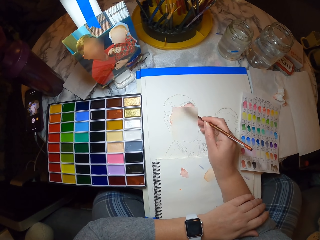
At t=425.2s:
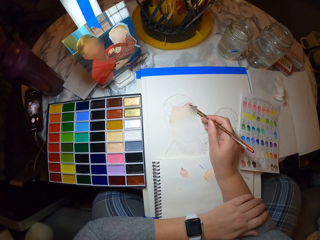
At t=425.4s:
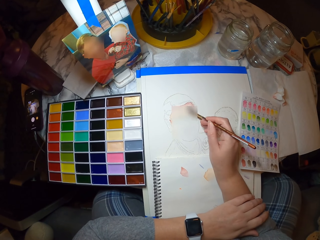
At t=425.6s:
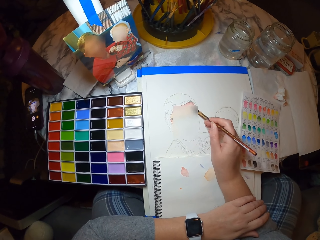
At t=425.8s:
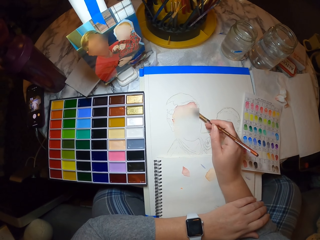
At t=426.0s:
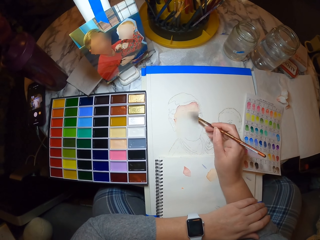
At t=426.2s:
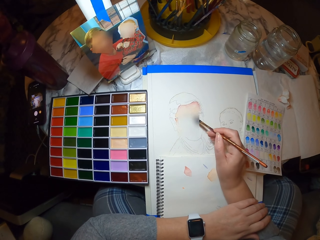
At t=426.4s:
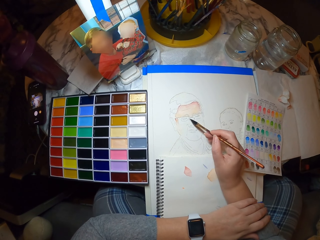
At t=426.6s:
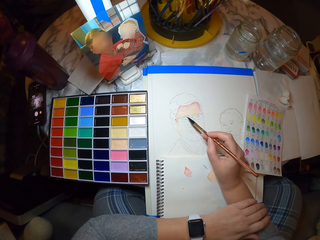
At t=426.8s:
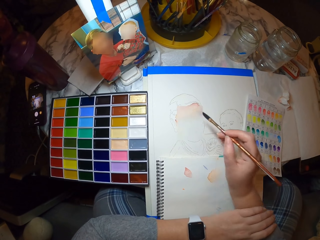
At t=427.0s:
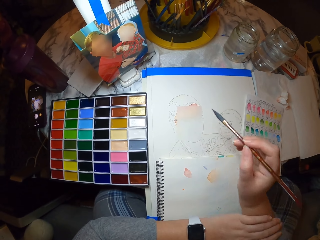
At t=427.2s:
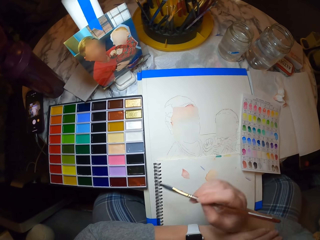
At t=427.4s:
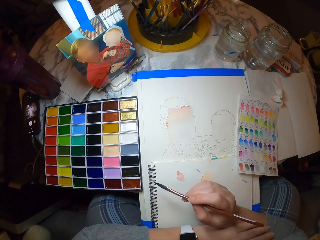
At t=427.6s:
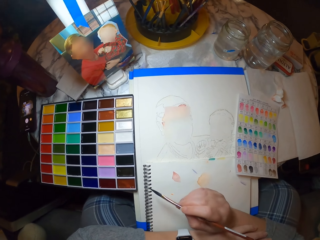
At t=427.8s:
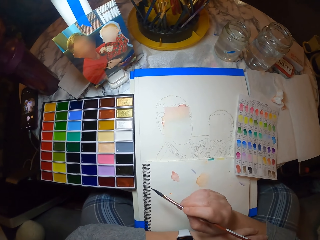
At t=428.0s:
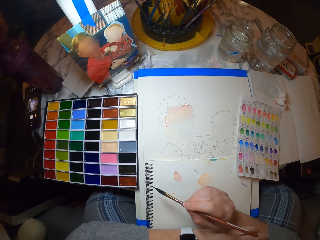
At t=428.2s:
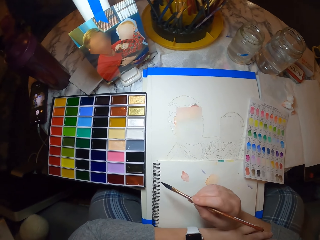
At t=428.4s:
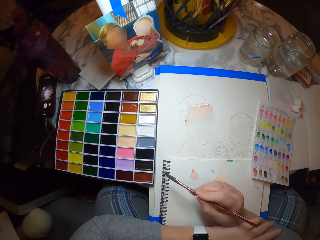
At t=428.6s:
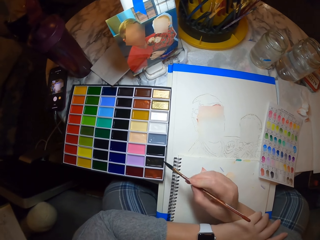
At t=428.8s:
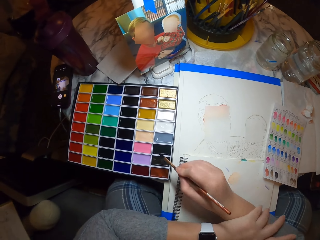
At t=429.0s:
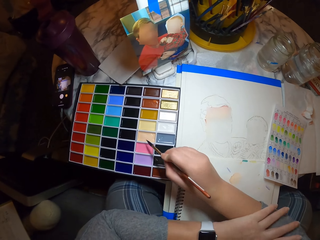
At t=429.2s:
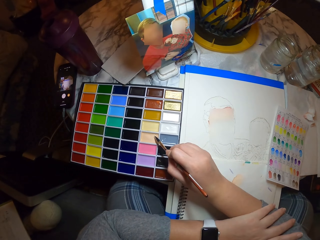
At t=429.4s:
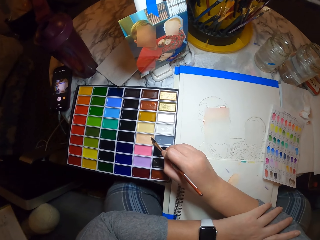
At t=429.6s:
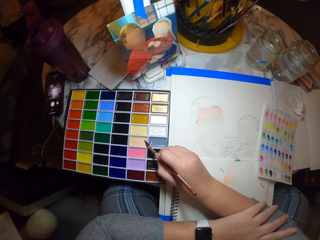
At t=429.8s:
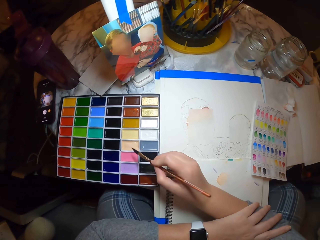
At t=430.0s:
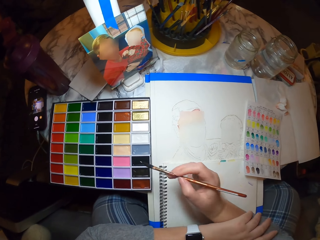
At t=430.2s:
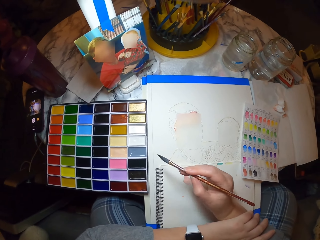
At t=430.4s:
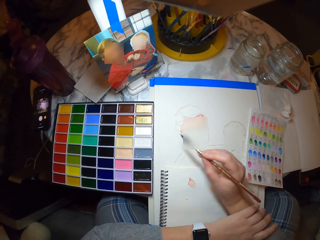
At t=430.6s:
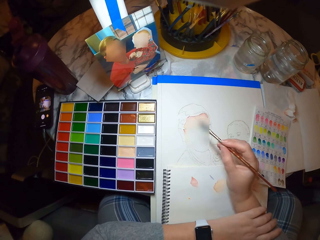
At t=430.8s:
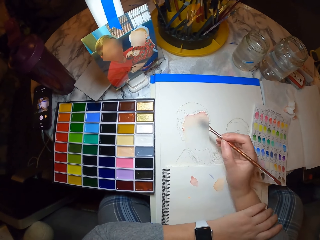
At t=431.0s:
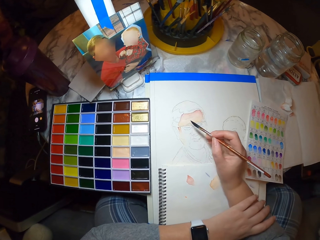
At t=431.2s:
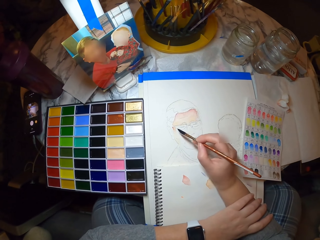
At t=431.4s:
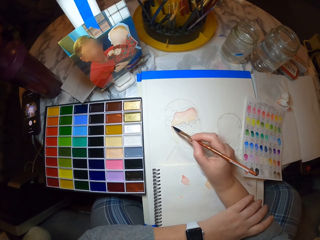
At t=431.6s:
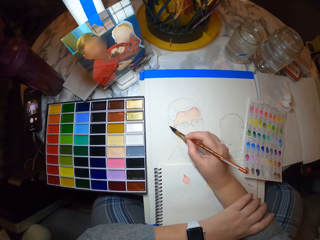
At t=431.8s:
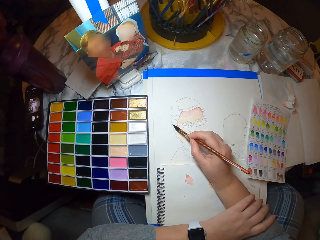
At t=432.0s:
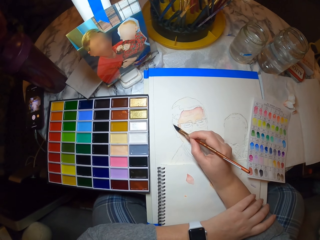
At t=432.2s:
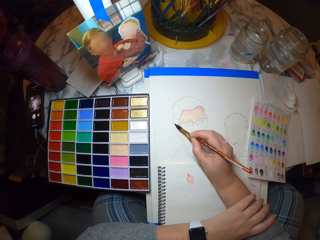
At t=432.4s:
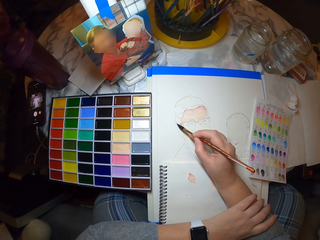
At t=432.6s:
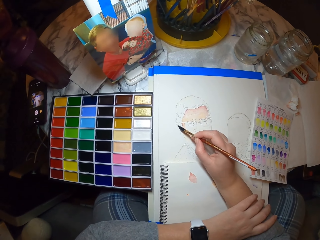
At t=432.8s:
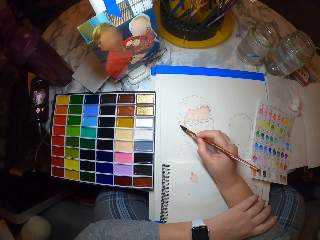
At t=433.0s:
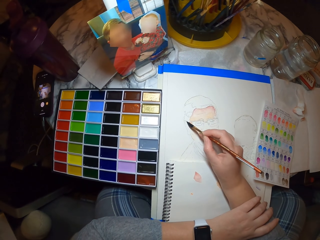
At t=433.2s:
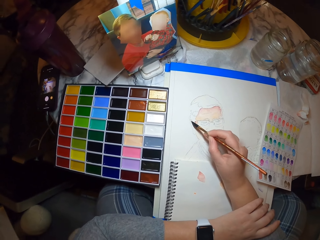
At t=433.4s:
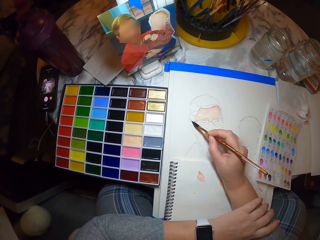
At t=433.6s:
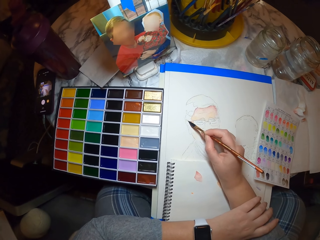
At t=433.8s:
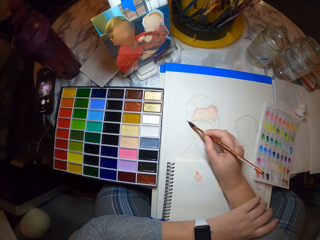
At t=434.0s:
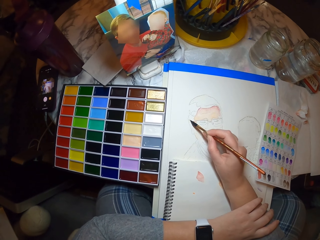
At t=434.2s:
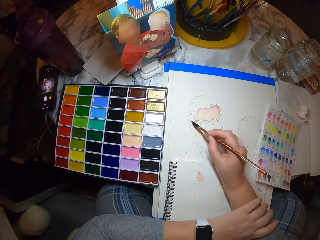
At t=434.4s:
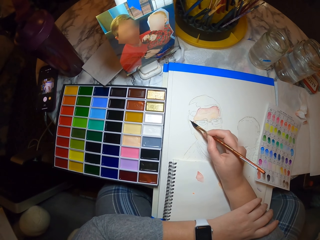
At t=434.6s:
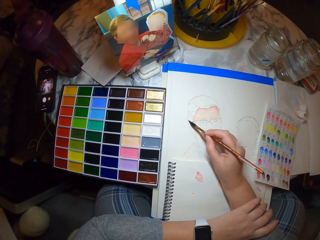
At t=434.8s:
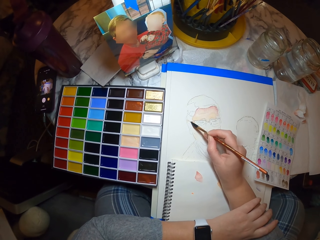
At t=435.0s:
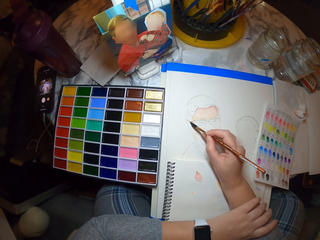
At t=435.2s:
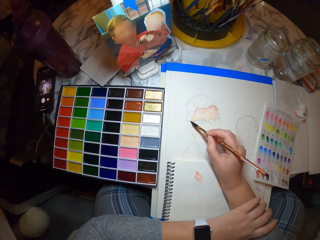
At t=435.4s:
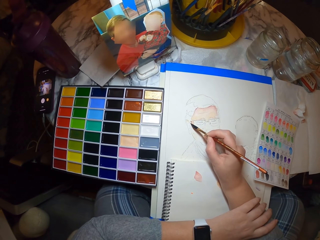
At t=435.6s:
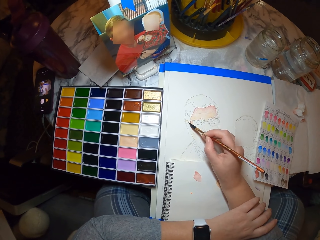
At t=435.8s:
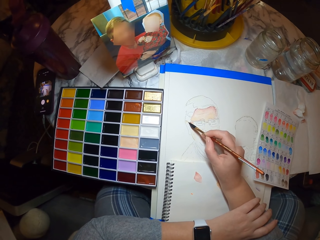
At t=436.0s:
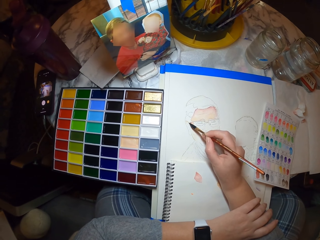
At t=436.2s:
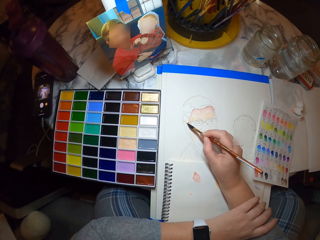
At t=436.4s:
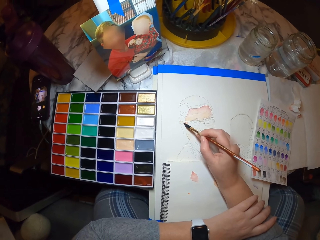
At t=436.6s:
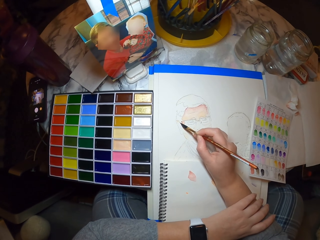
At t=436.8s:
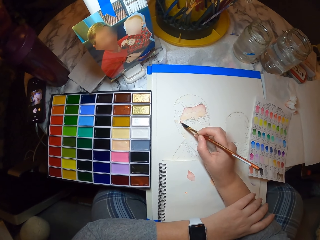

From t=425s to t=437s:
The camera wearer holds an art brush and gazes at the art. They dip the art brush in paint. They color the drawing with the art brush.

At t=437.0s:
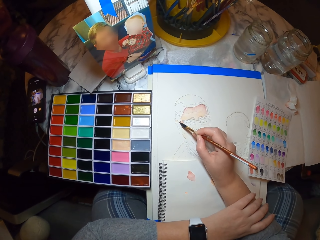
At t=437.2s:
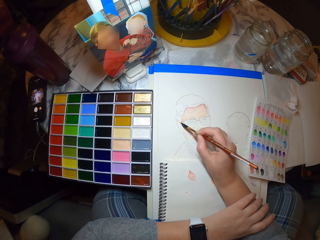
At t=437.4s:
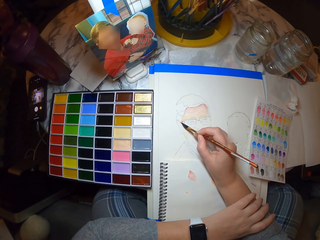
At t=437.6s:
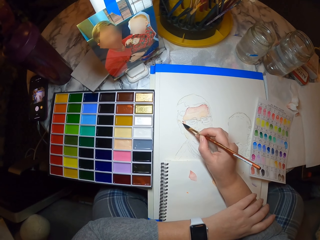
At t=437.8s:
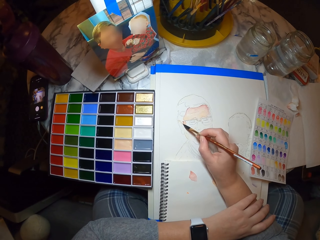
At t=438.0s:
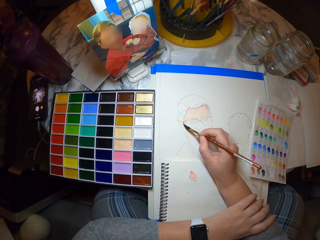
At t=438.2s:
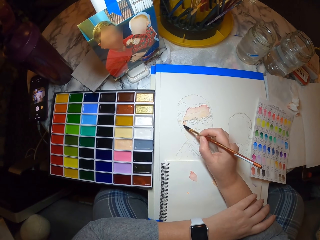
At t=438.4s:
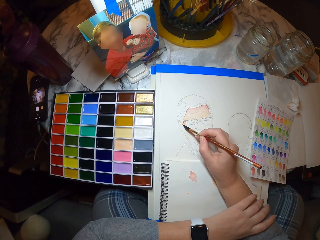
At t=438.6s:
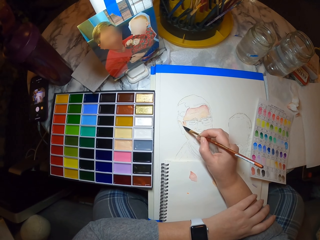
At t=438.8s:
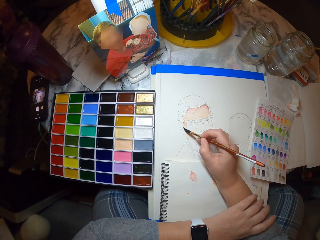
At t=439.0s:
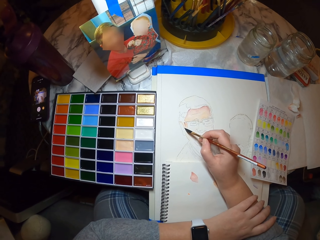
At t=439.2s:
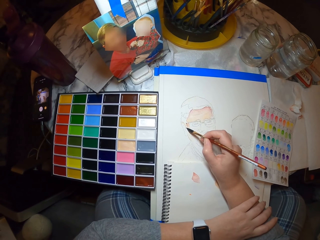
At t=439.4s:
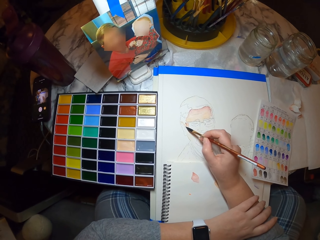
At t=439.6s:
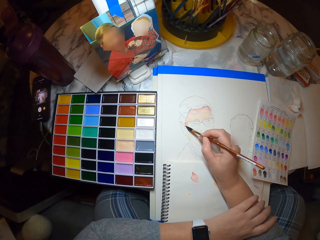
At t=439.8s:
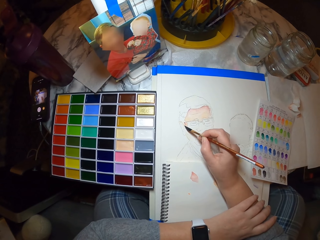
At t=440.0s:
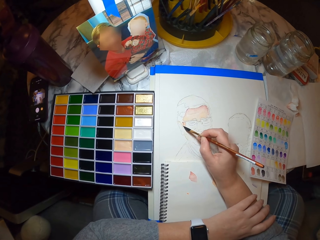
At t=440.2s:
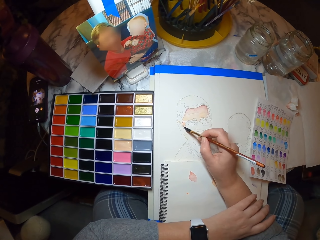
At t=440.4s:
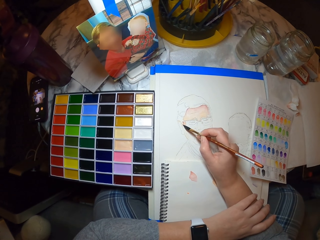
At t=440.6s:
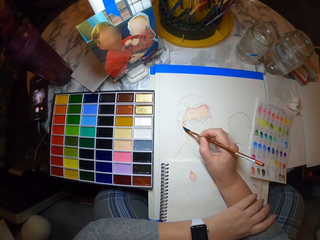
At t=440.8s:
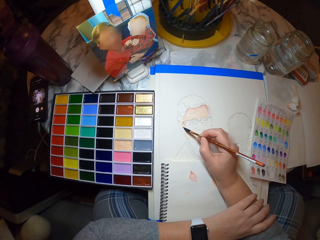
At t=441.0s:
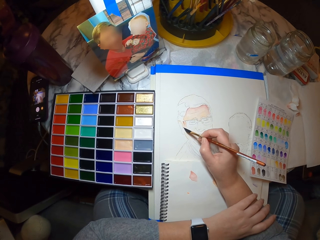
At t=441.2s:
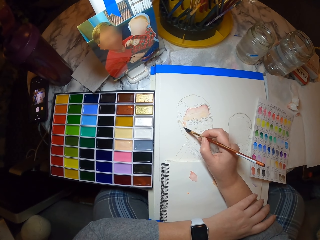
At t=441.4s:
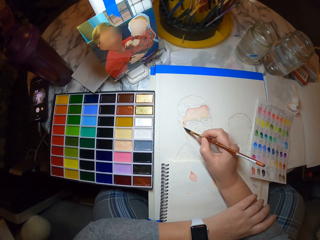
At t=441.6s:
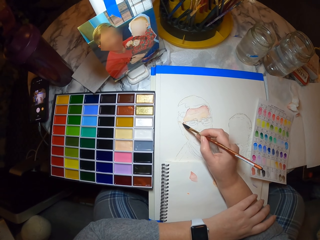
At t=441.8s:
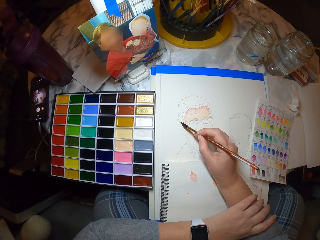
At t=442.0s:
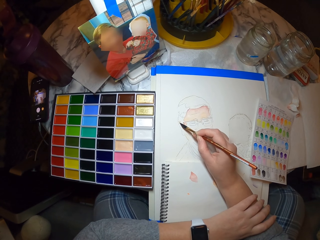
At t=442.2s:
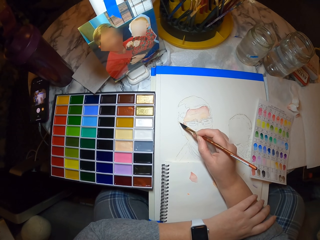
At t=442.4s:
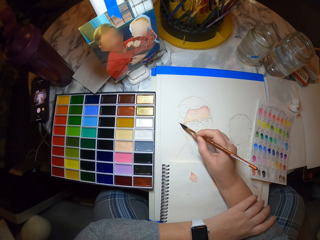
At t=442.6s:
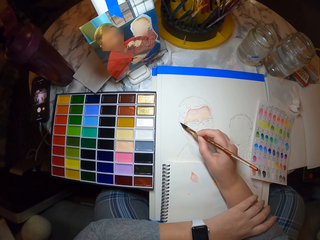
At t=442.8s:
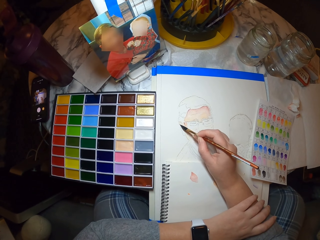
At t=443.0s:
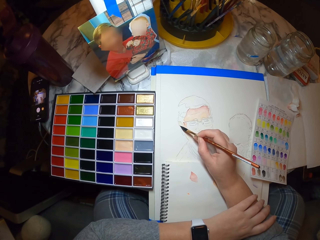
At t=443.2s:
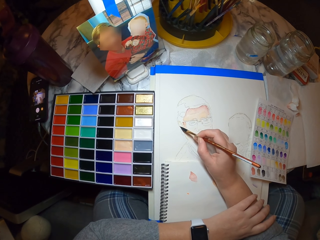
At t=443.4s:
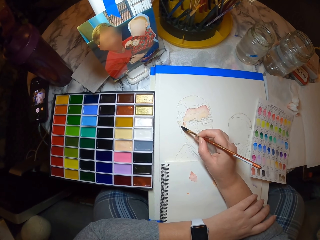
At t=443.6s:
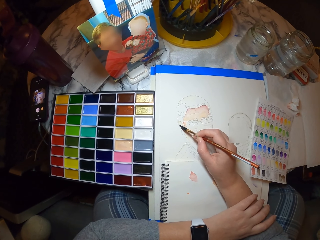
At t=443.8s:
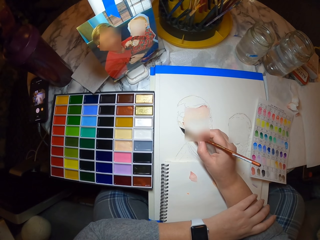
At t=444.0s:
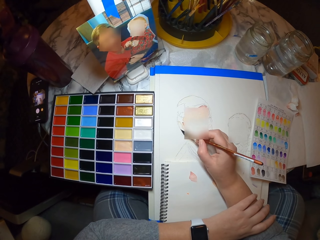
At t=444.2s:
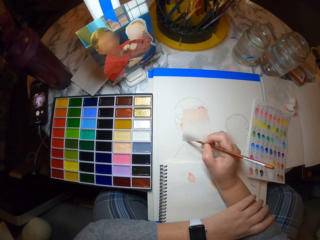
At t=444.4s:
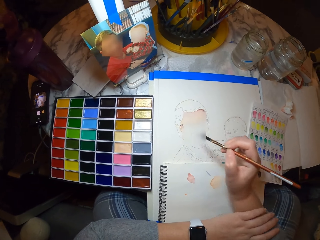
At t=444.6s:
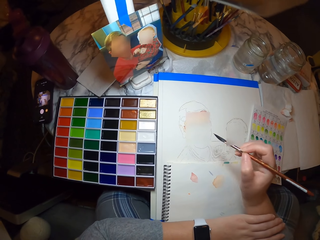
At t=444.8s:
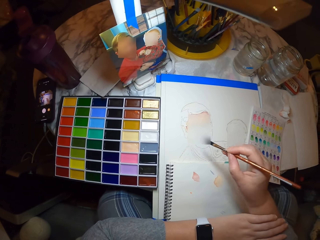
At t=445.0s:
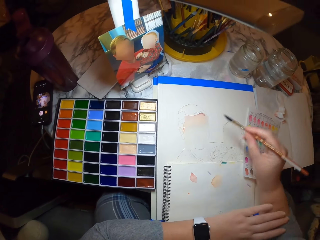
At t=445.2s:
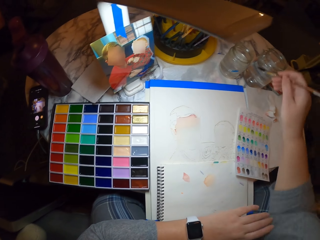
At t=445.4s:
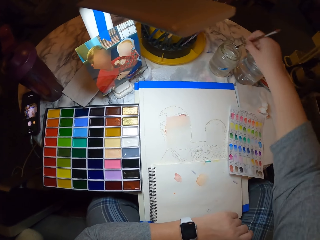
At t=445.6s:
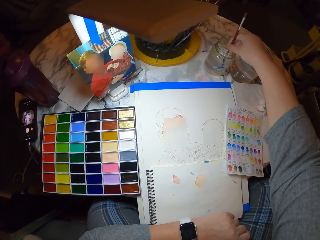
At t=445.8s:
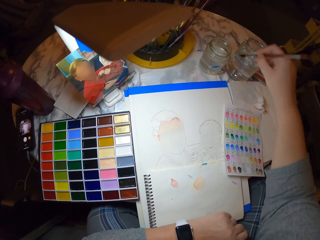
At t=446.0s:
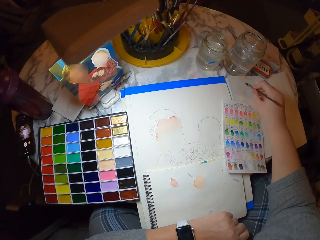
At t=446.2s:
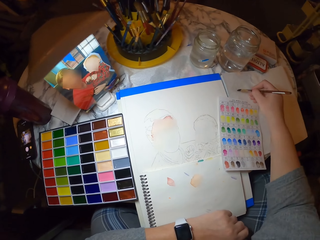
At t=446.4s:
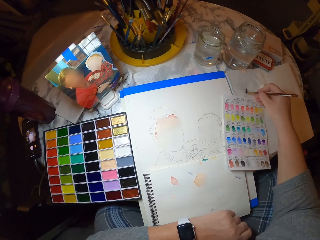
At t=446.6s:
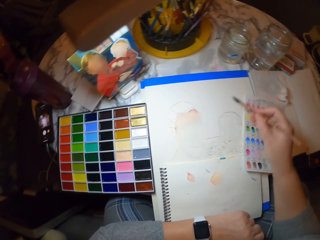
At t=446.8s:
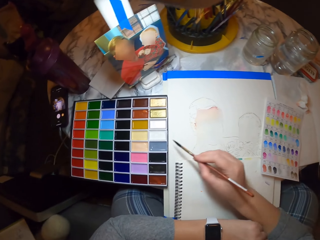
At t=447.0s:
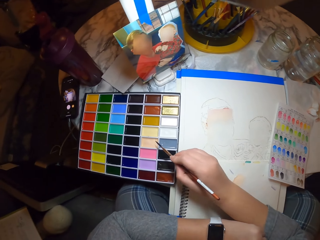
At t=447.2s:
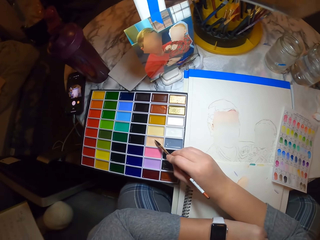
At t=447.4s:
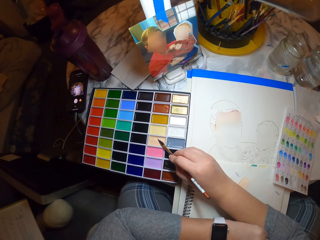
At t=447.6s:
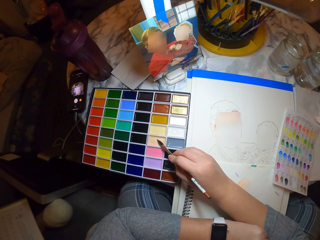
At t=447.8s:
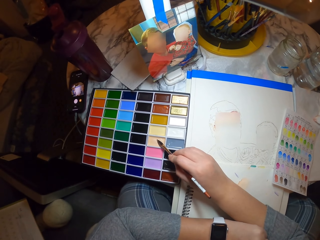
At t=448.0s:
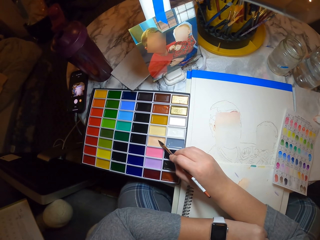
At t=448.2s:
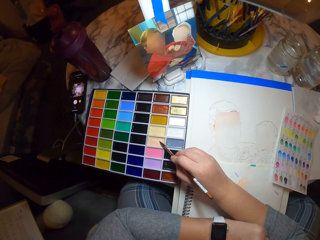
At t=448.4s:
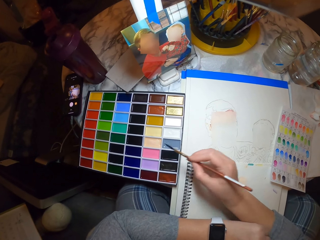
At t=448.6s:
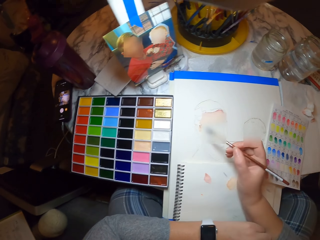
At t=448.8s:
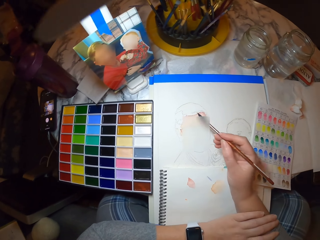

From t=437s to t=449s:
The camera wearer dips an art brush in the water in the jar. They rub the brush on the paint. They drain out excess water from the art brush. They dip the art brush in the paint.
